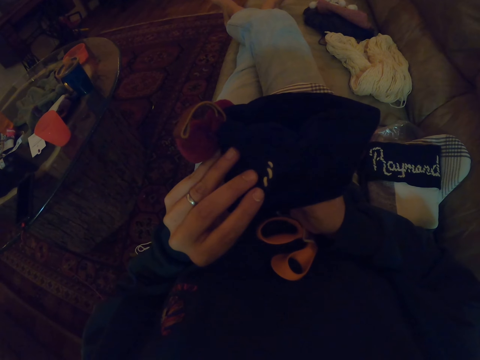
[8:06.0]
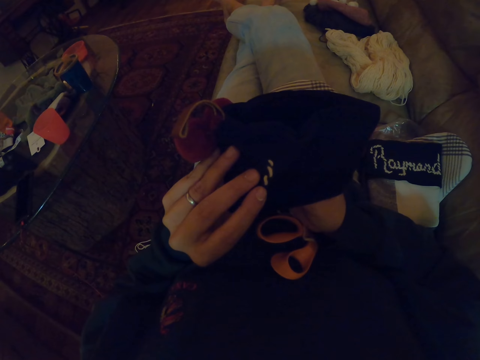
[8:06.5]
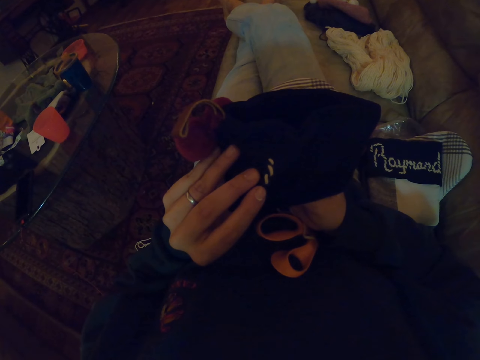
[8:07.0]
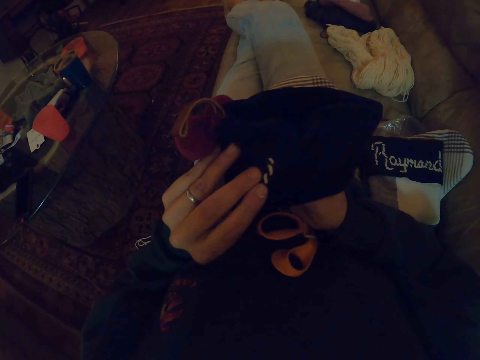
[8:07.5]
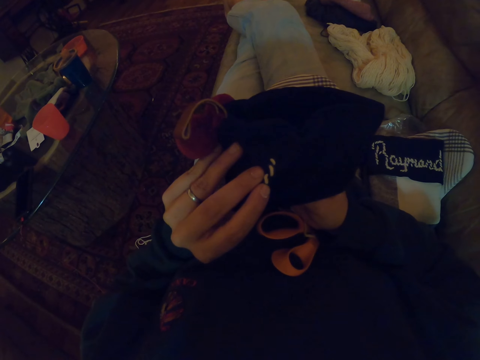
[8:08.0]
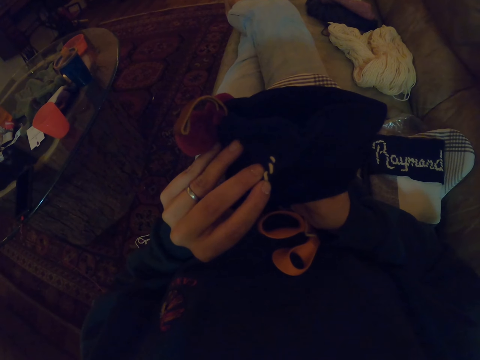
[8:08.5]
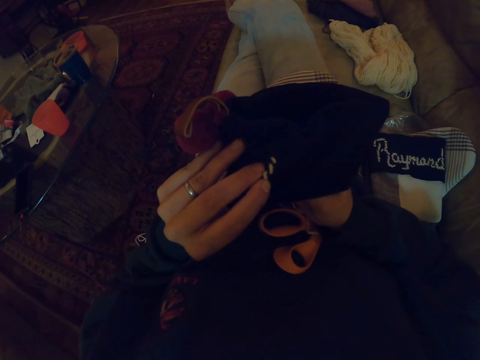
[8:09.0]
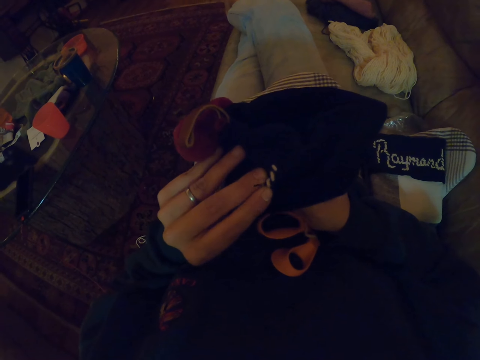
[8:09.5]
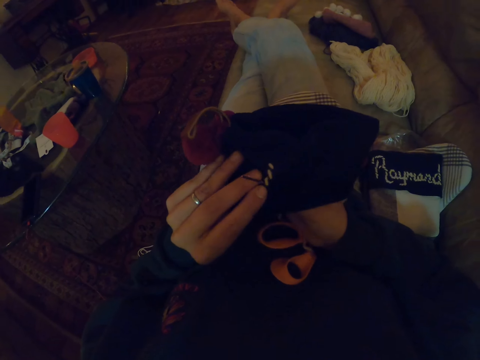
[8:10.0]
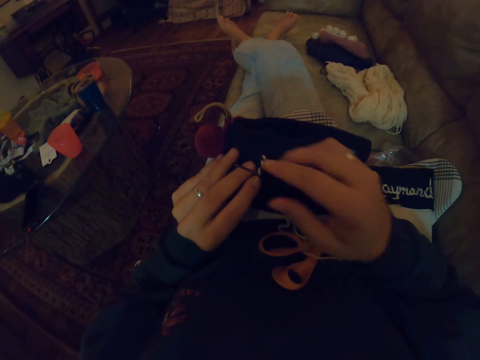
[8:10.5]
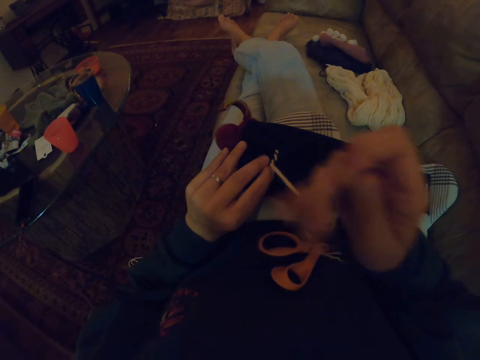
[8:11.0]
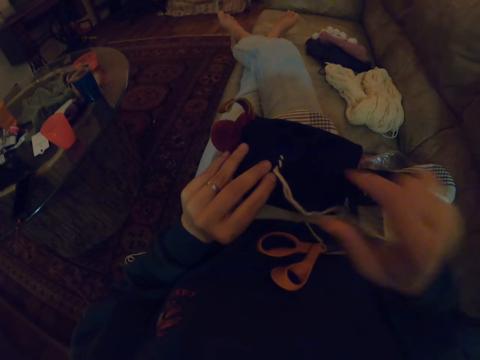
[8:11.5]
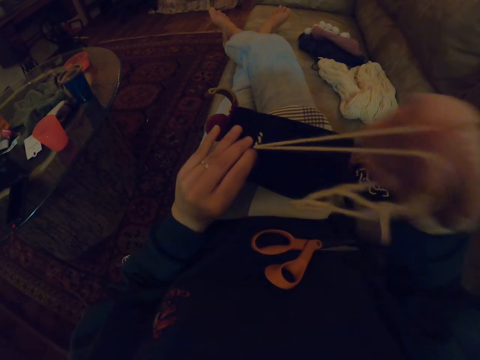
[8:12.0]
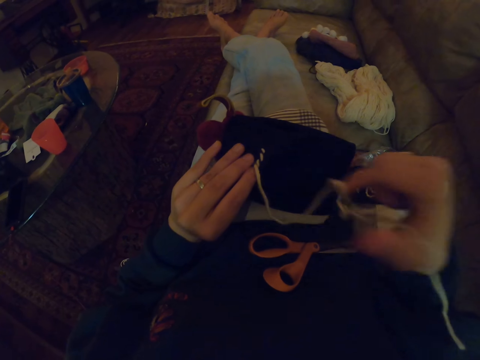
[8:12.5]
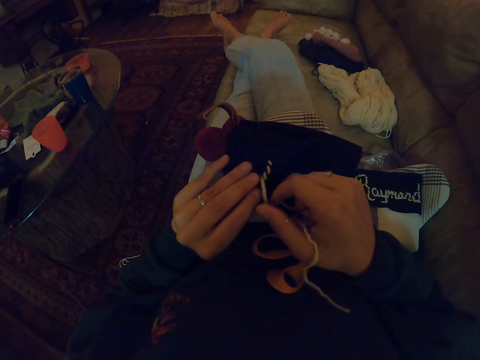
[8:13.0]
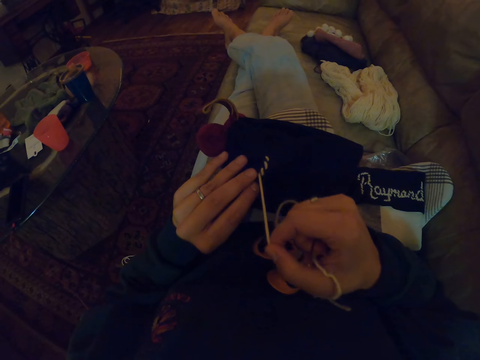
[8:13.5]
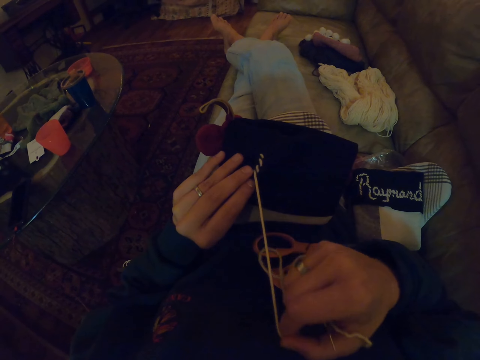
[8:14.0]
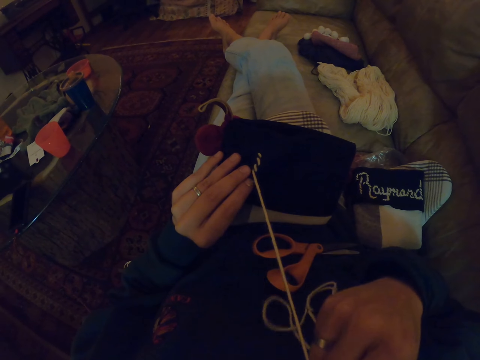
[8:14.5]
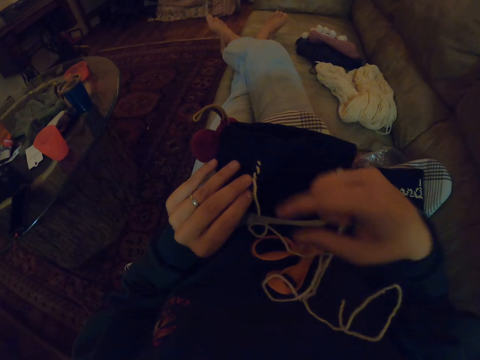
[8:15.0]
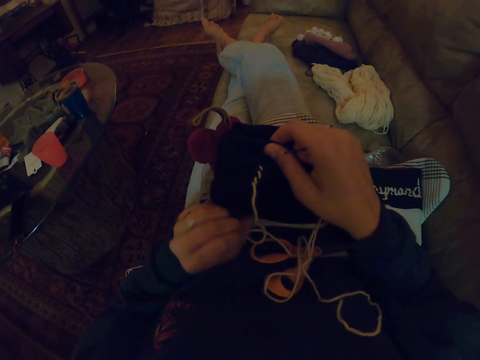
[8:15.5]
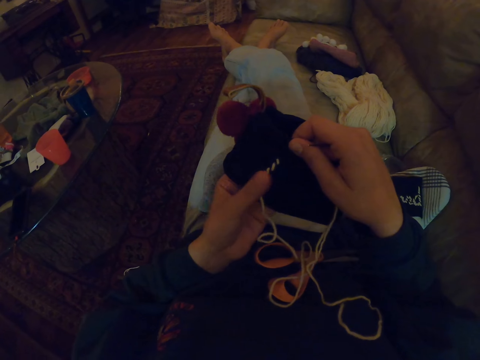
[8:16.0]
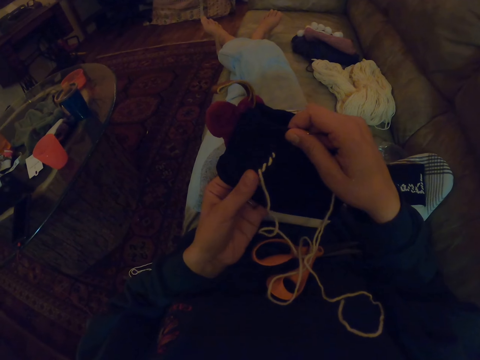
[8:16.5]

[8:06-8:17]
The camera wearer raises a hand up.

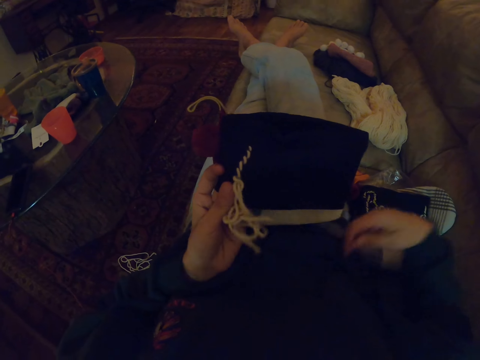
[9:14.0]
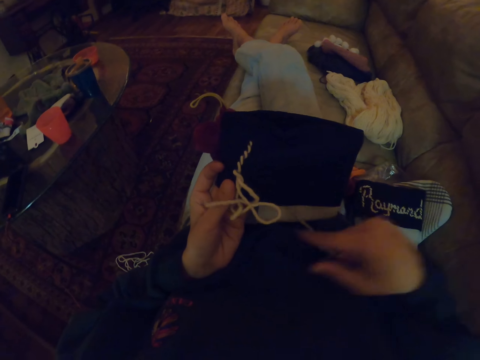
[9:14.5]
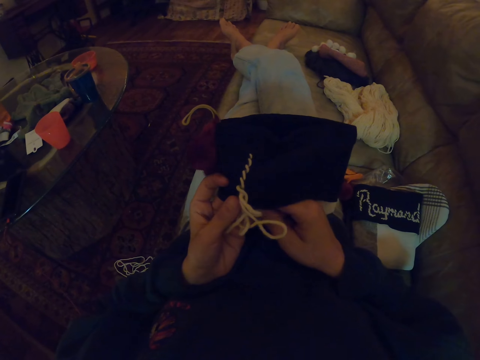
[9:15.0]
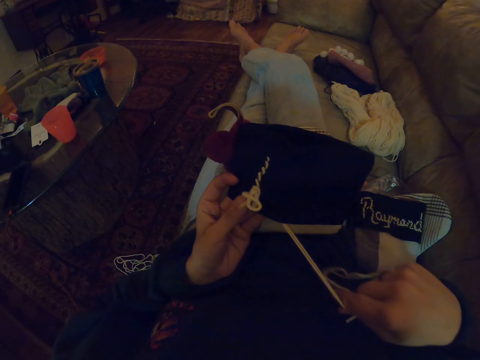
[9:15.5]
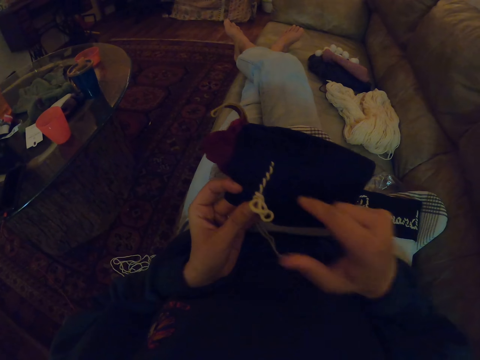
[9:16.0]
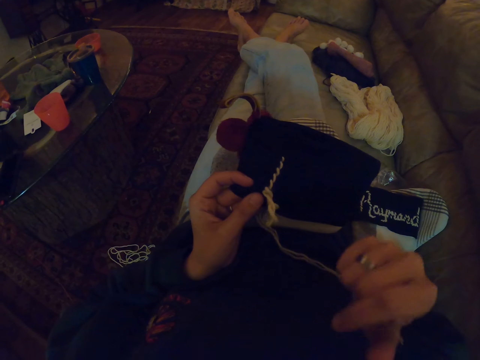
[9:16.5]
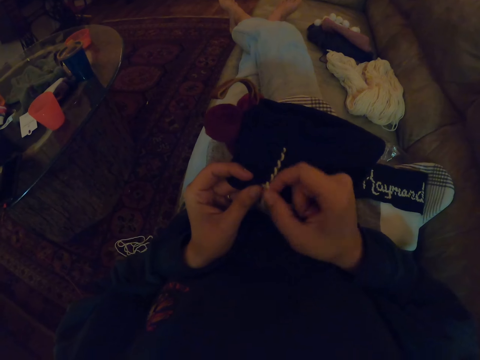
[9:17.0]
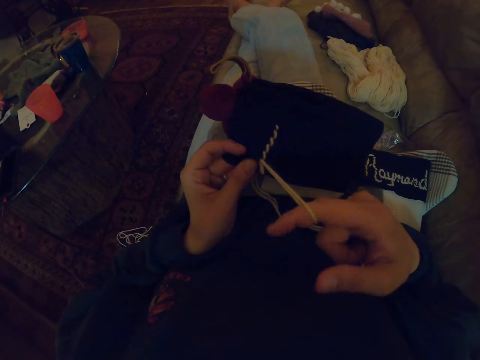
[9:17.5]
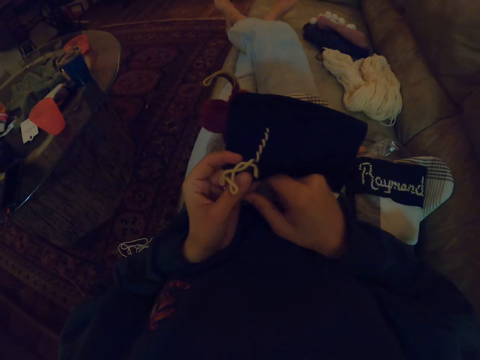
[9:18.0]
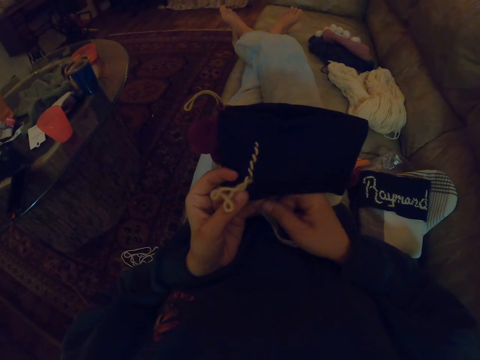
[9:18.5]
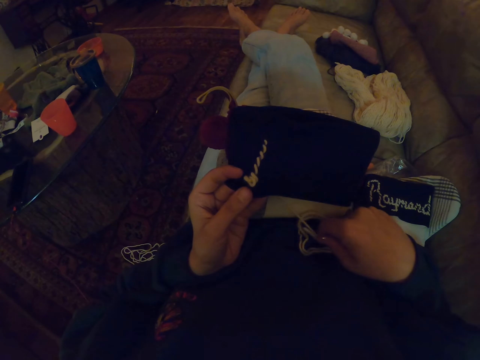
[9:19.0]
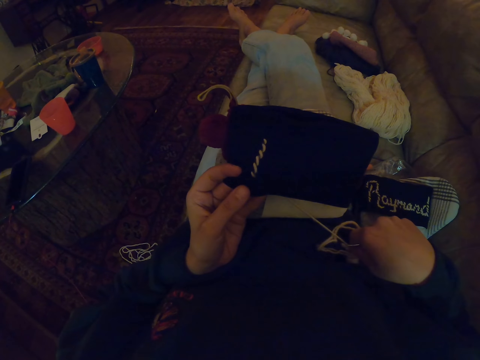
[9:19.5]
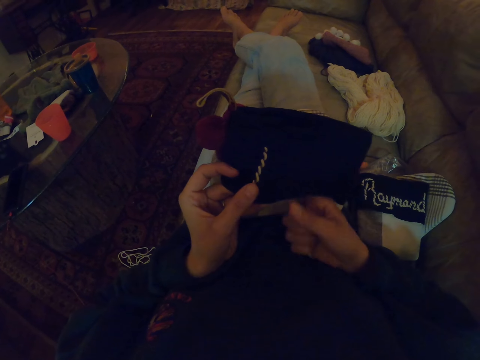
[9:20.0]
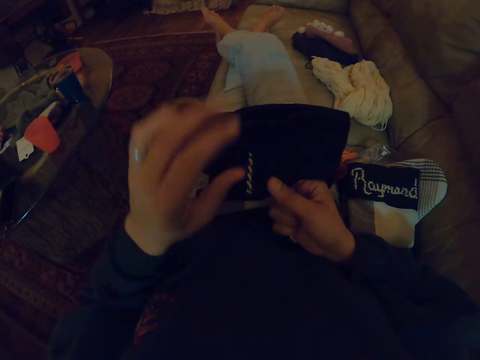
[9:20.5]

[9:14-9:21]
The camera wearer pulls the string.

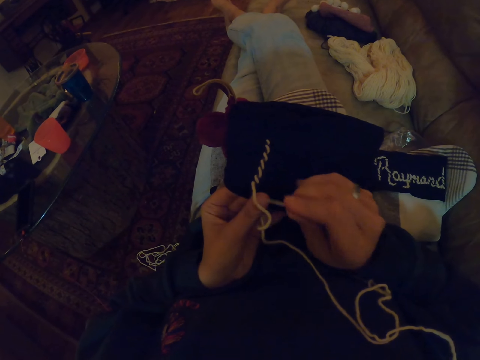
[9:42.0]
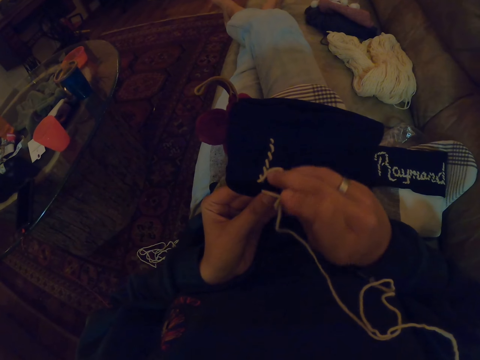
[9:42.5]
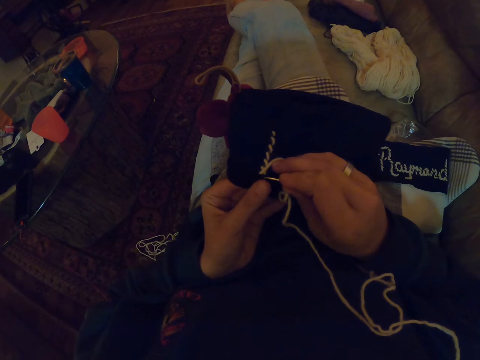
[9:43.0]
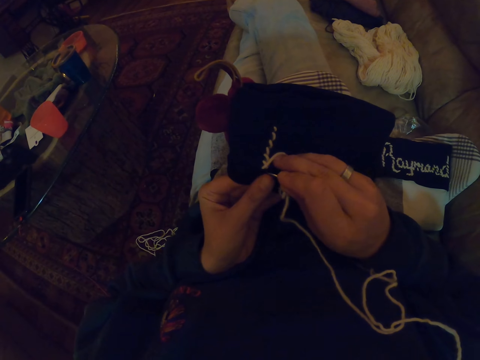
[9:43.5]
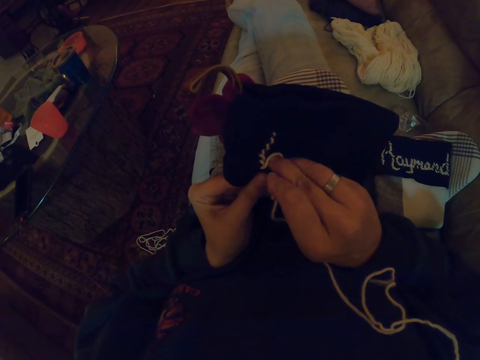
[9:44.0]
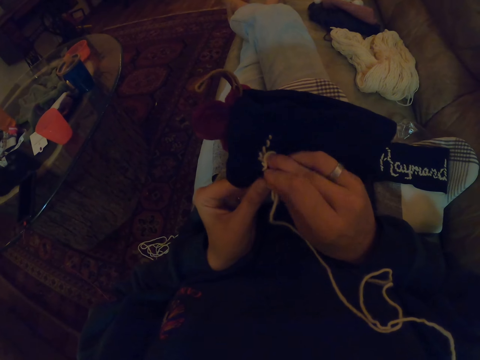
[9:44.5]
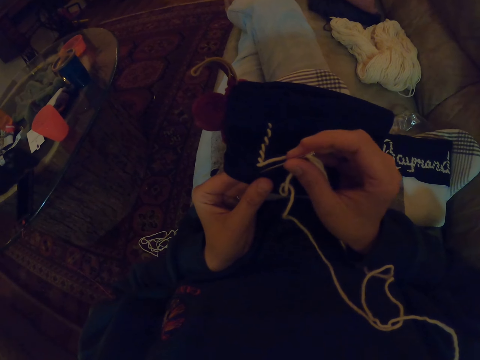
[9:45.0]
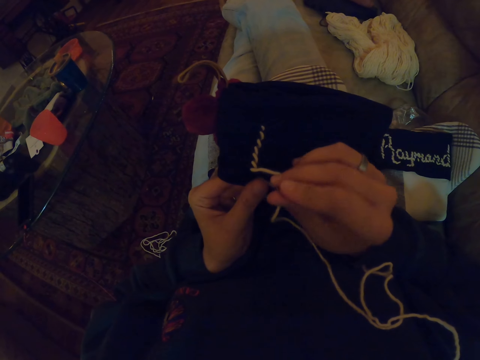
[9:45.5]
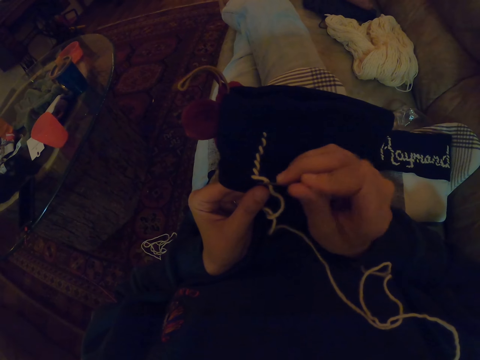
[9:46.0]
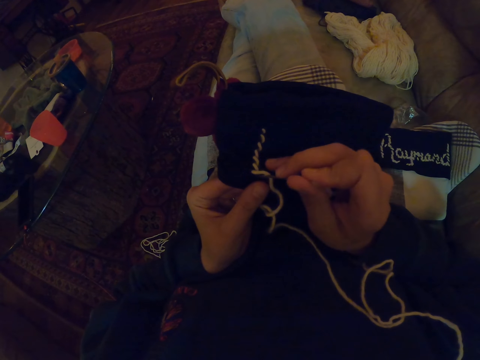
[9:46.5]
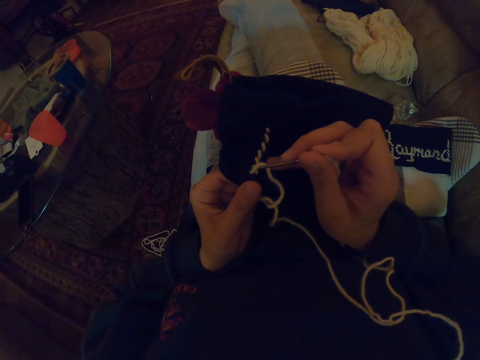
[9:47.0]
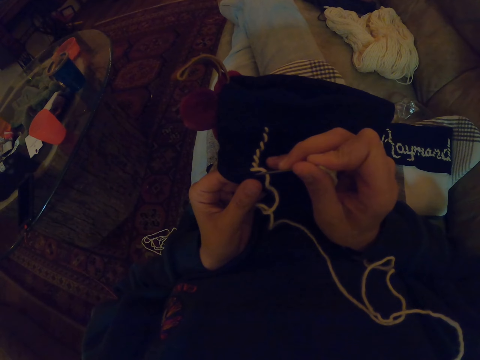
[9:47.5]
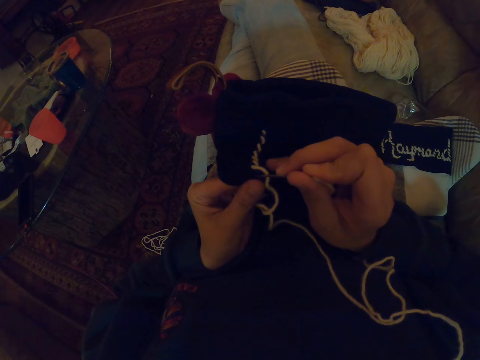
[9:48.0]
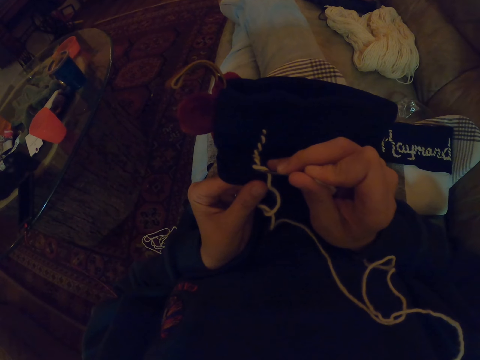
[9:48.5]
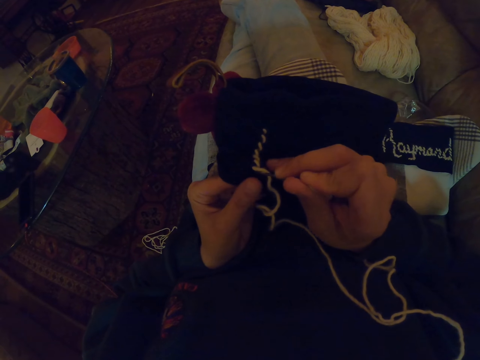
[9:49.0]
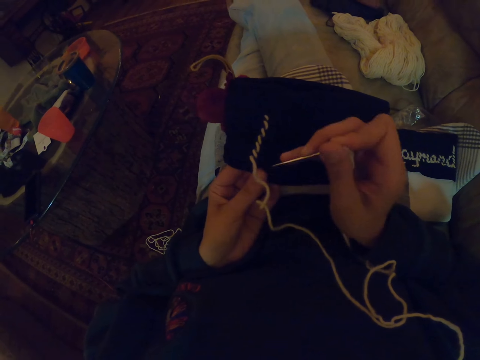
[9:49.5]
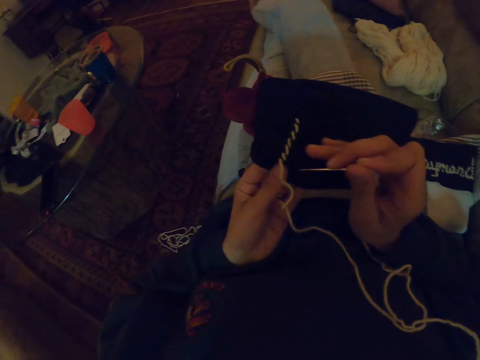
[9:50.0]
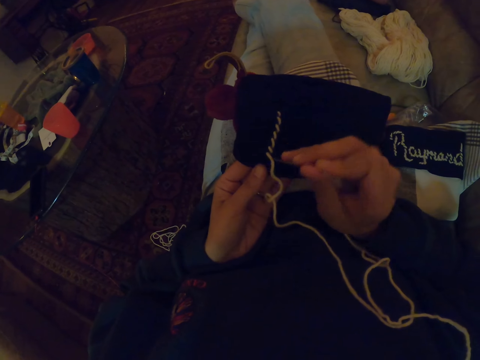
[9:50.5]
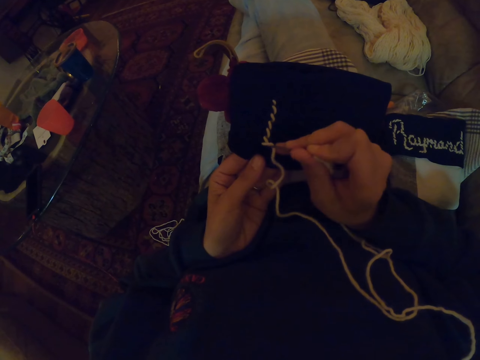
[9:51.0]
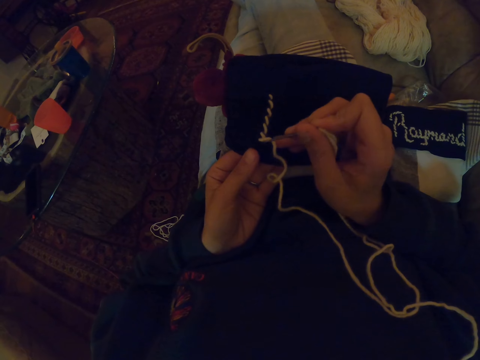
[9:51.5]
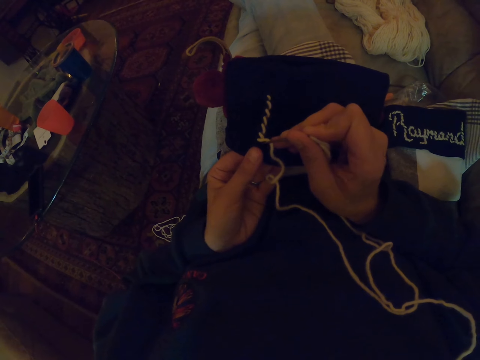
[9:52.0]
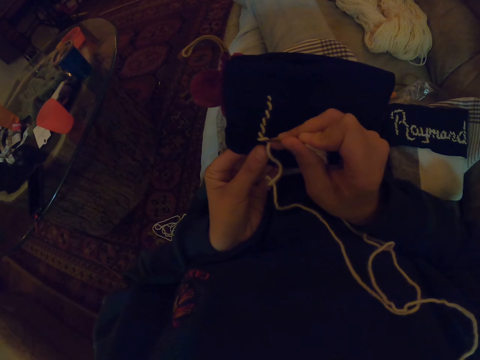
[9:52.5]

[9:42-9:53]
The camera wearer knits using a crochet.
